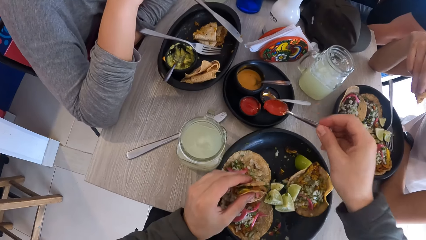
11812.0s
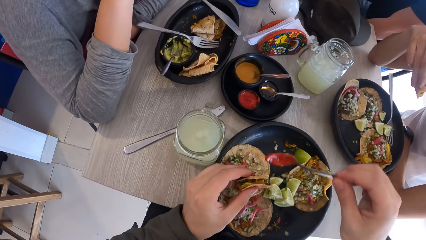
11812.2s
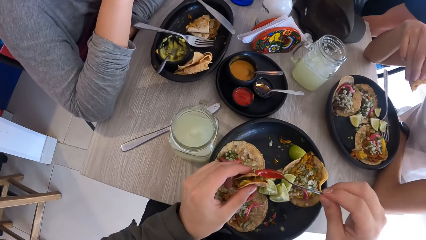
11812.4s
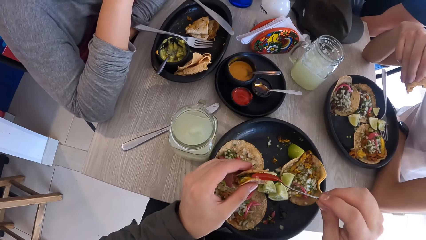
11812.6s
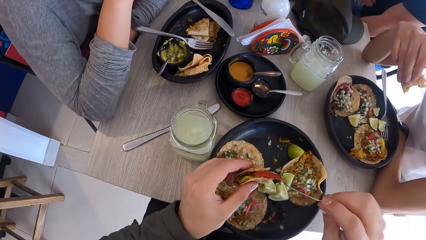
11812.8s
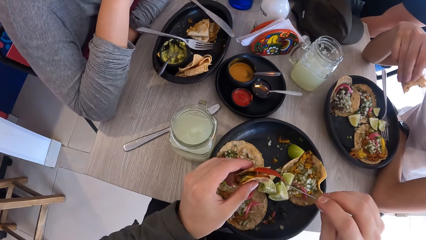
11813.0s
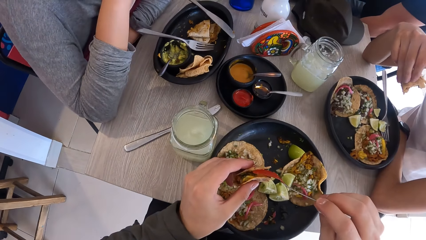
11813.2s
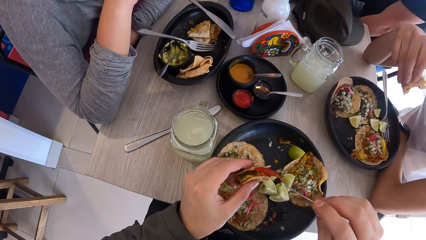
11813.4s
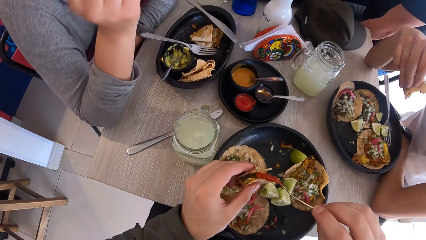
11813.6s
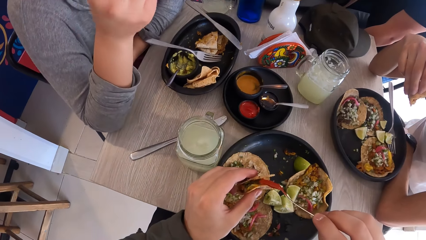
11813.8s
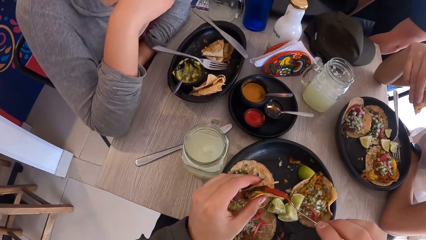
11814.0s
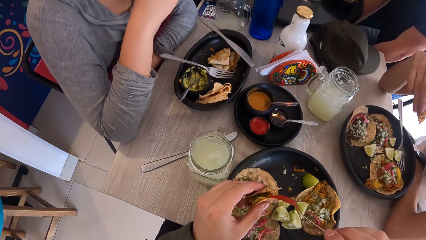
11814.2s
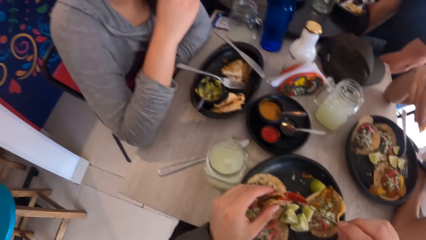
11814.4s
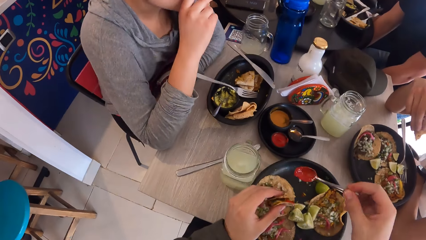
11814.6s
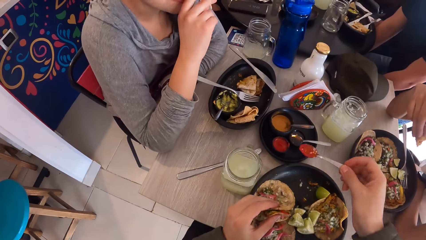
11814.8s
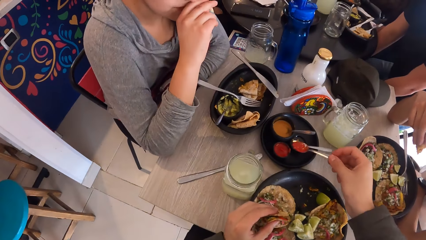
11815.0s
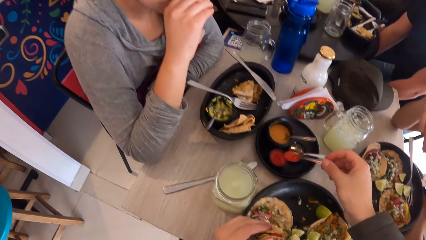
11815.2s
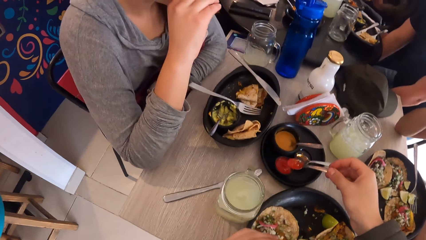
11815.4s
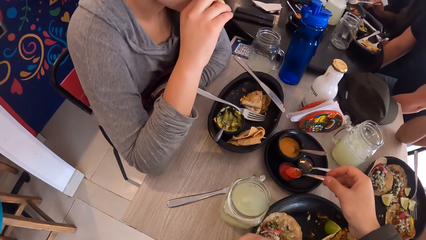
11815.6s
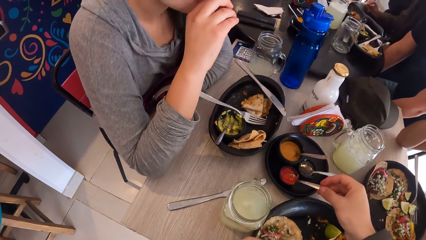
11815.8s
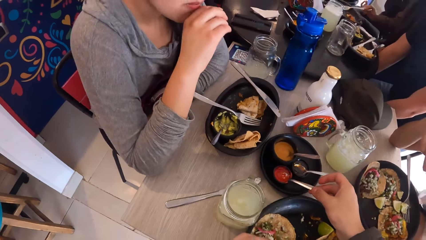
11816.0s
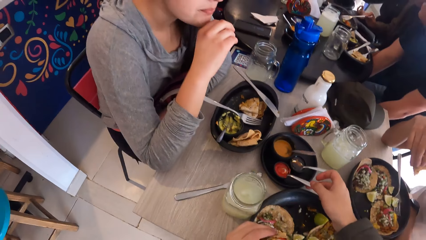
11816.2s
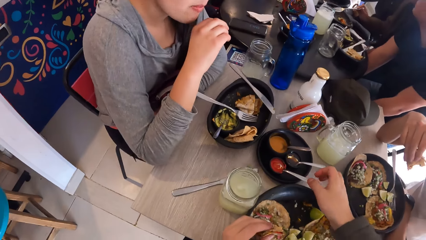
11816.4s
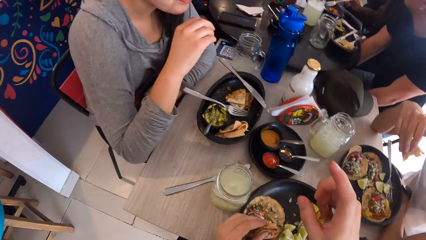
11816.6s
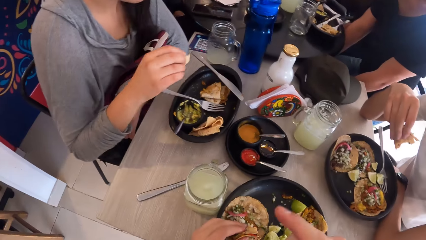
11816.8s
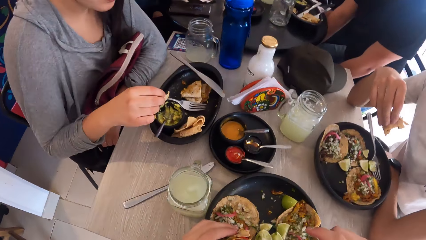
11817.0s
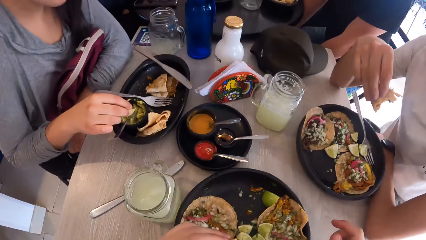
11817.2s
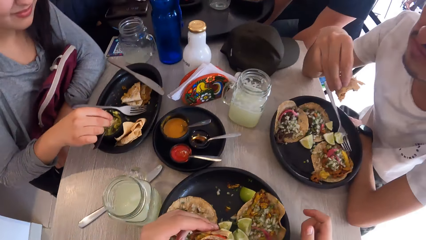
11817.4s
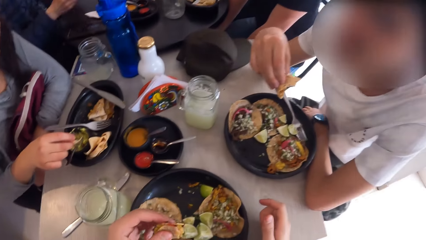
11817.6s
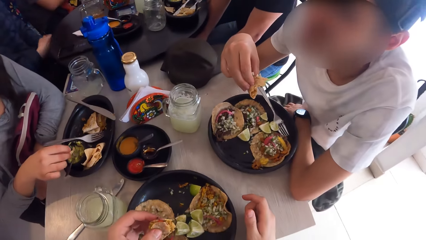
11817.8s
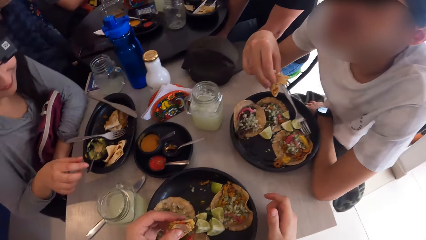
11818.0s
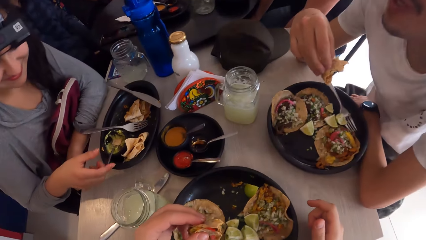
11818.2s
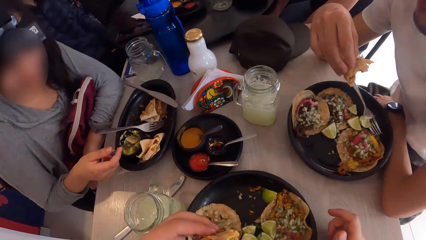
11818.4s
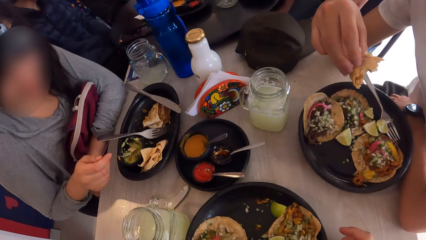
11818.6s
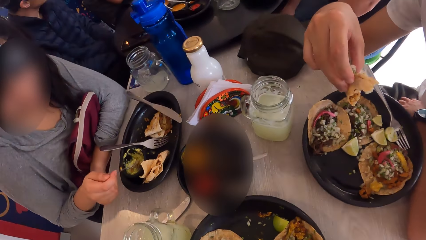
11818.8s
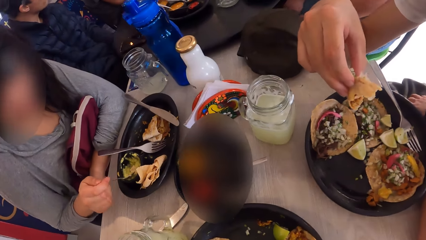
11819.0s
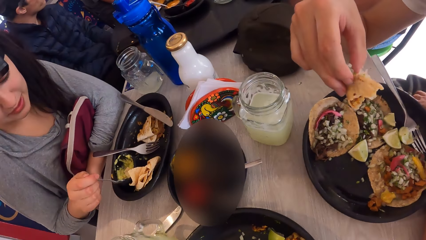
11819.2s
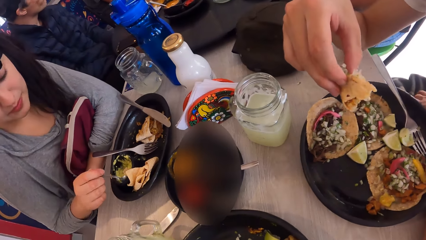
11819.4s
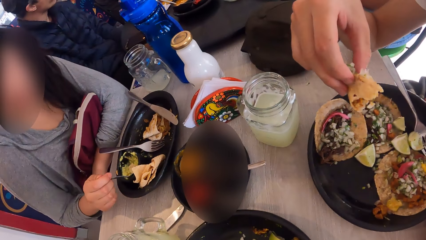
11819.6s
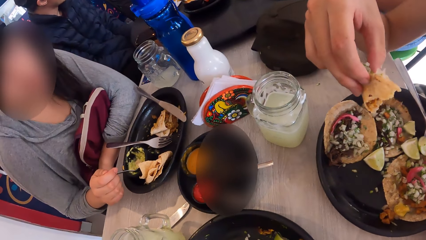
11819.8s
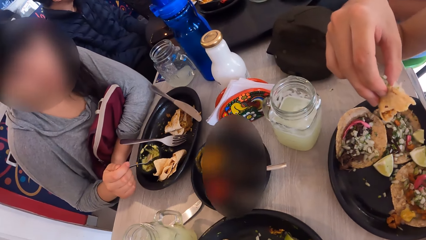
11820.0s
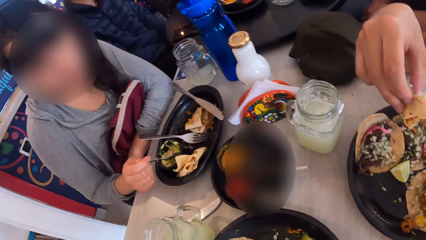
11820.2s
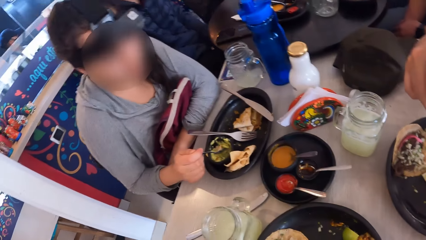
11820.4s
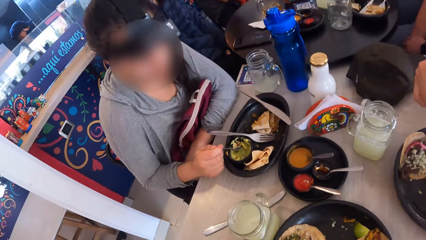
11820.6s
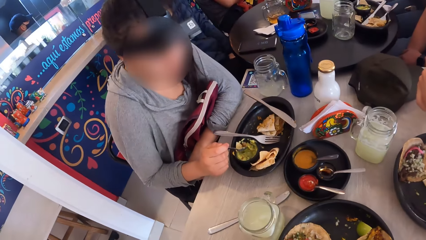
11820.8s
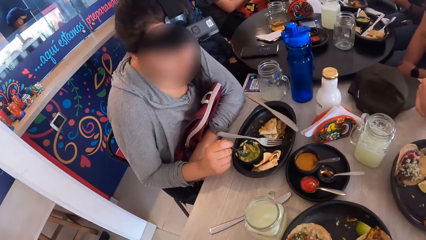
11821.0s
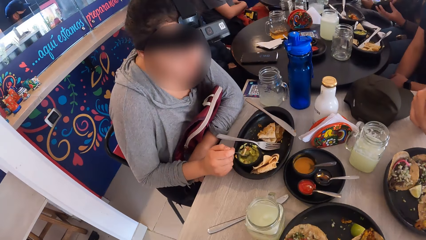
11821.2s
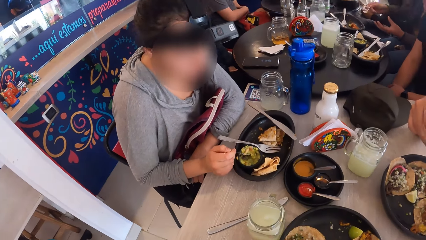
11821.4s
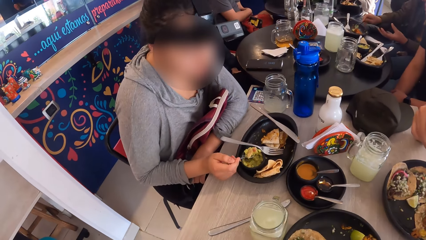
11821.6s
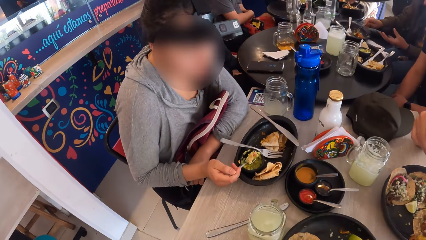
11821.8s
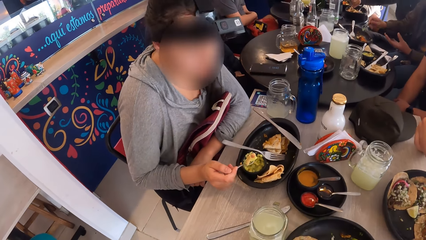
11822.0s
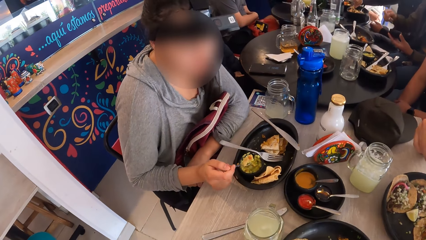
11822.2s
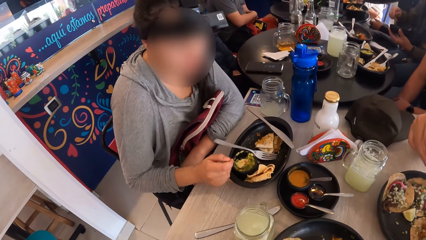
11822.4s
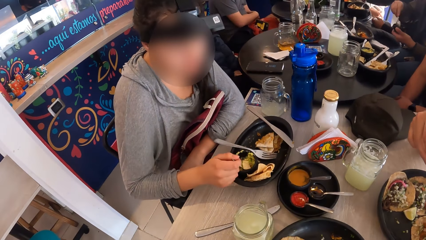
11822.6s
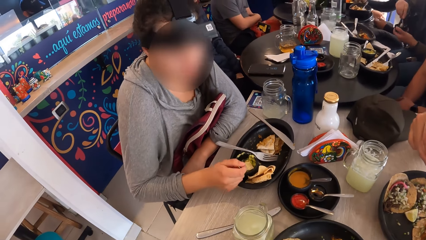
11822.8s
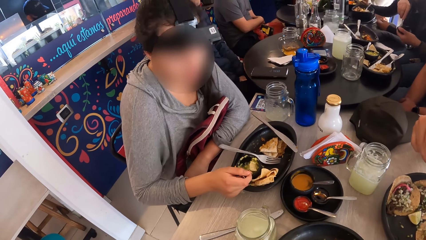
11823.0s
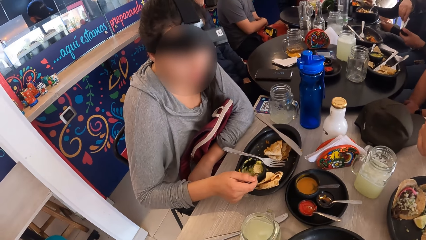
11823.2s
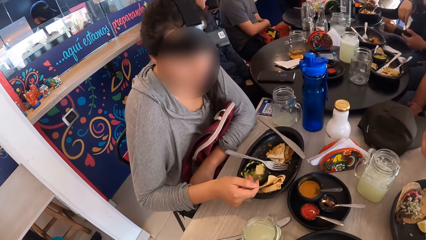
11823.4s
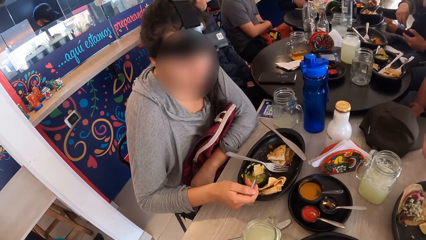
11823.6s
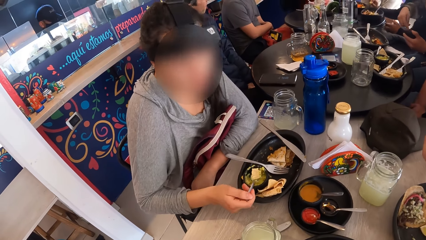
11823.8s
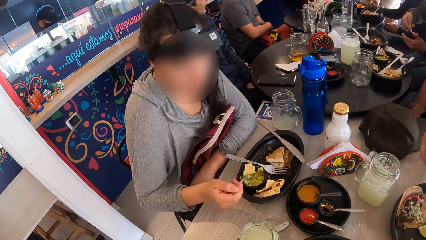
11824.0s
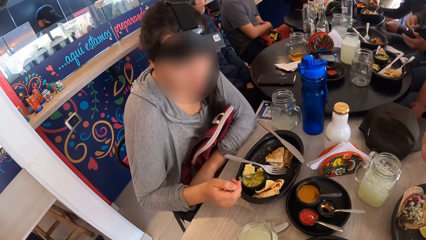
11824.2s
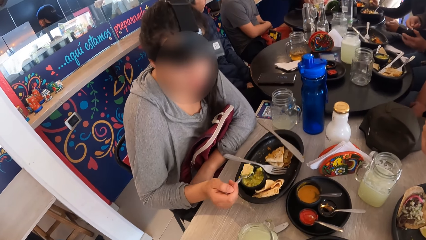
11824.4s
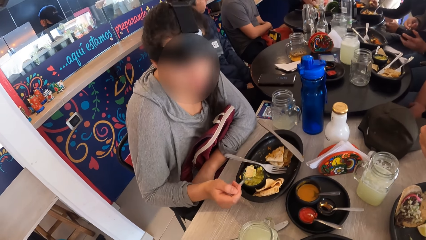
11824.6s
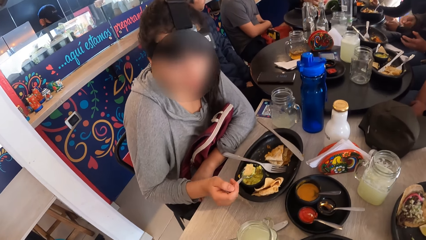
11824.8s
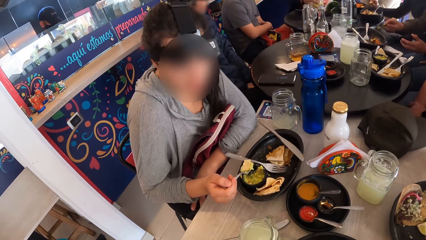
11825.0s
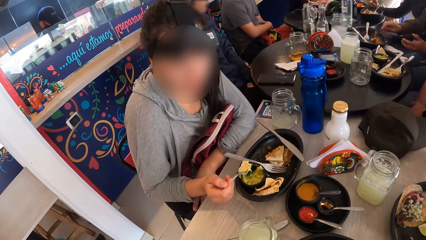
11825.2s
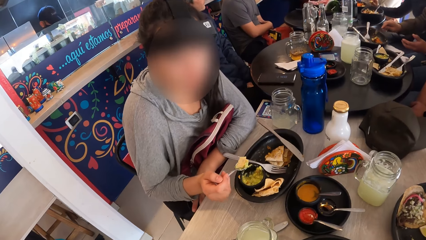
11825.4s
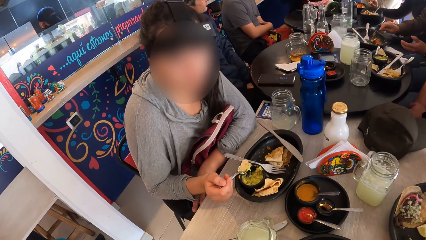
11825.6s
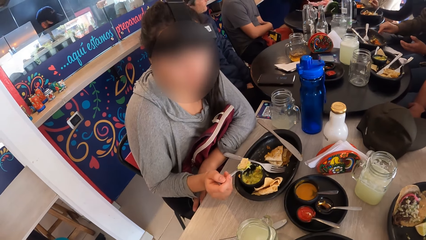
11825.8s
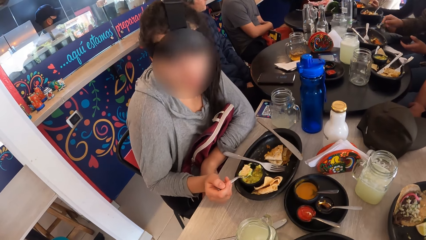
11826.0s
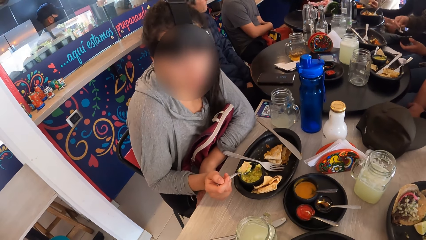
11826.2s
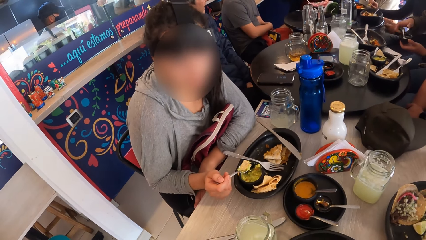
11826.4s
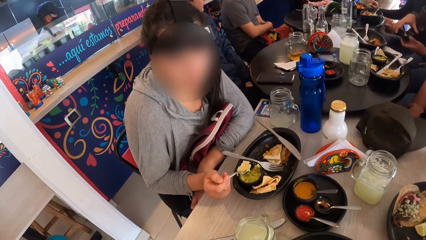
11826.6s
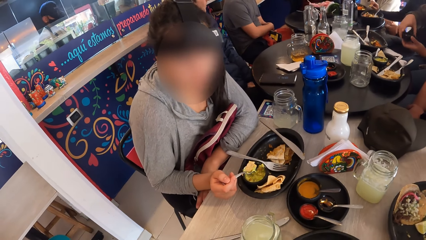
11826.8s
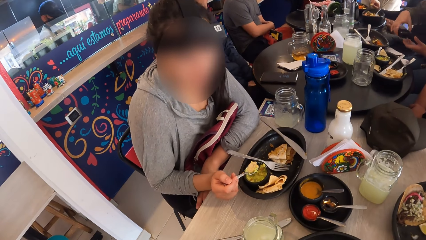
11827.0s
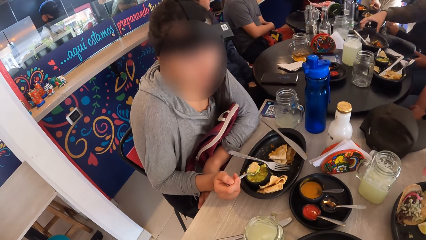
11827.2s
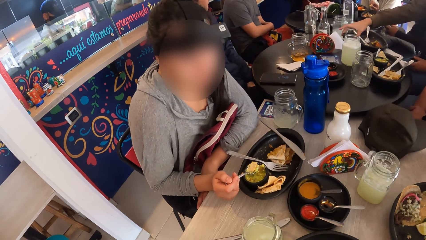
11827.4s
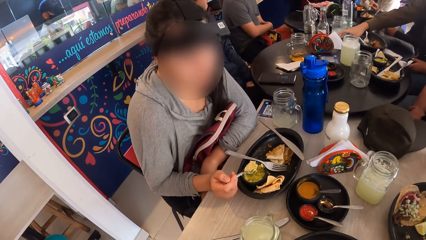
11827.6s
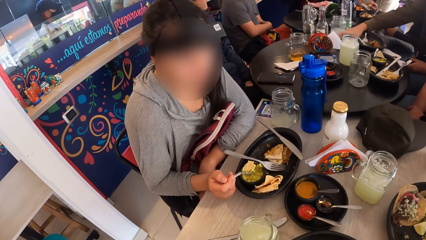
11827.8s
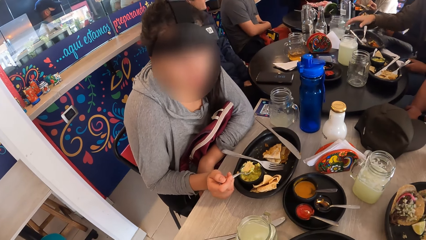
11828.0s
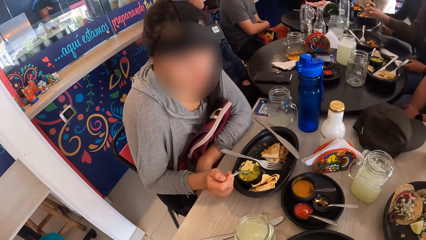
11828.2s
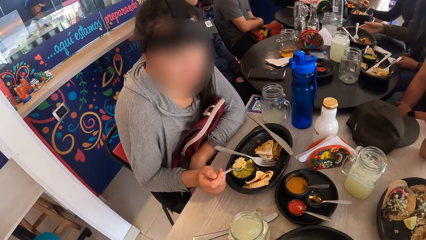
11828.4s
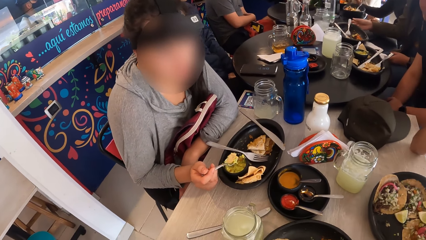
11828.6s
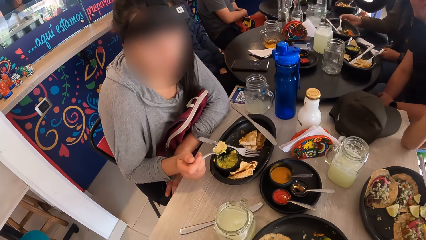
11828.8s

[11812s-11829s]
The camera wearer pours the ketchup on the taco with the spoon in his right hand. He drops the spoon in the black cup on the table with his right hand. He looks around. A woman puts a flat bread in the sauce. The woman picks up the spoon and eats the meal on the plate on the table with the spoon with her right hand. The woman scoops sauce with the spoon. The woman shakes the spoon.
